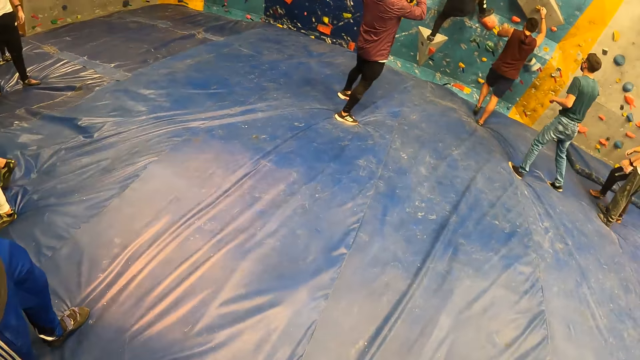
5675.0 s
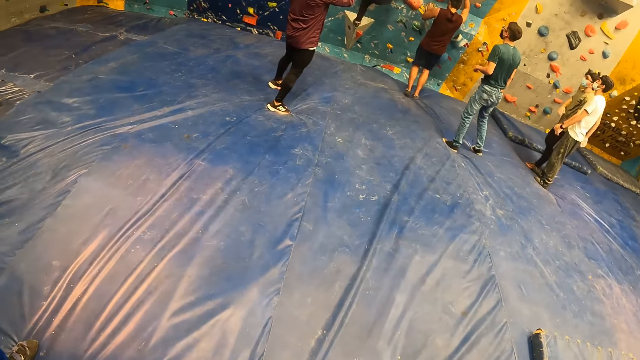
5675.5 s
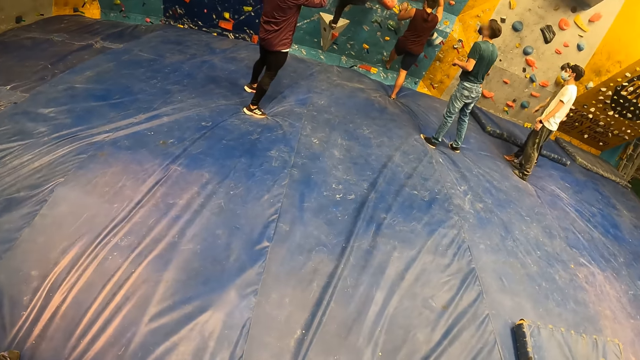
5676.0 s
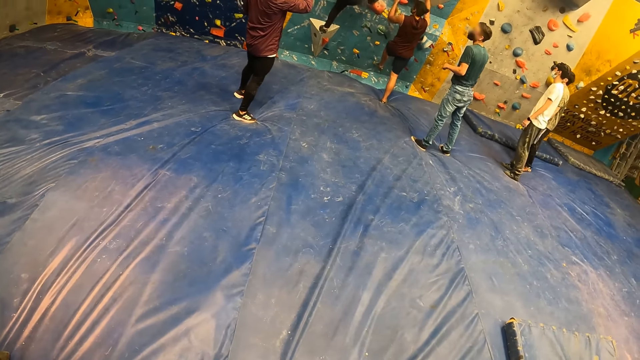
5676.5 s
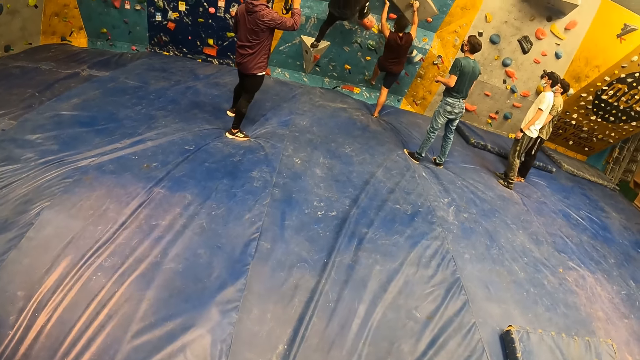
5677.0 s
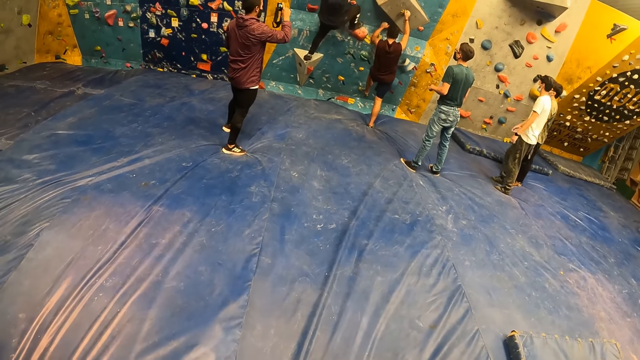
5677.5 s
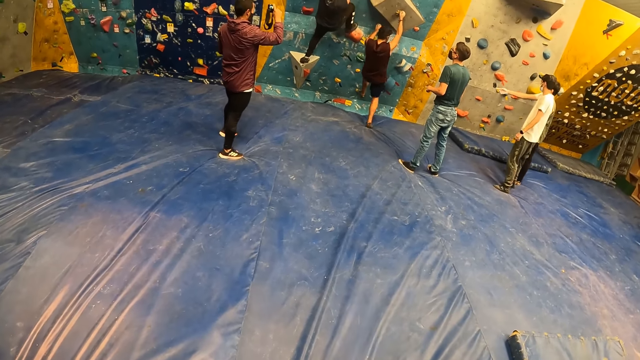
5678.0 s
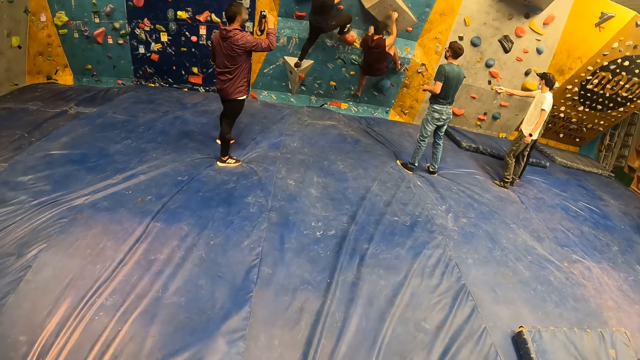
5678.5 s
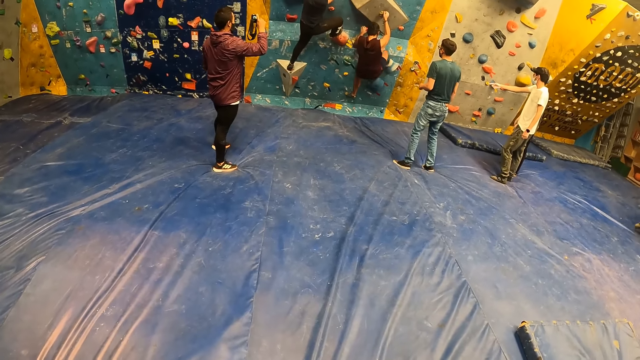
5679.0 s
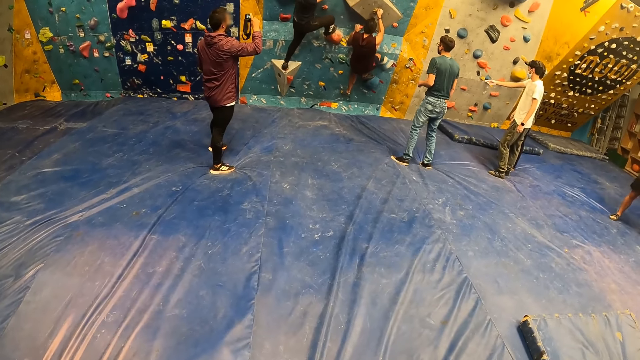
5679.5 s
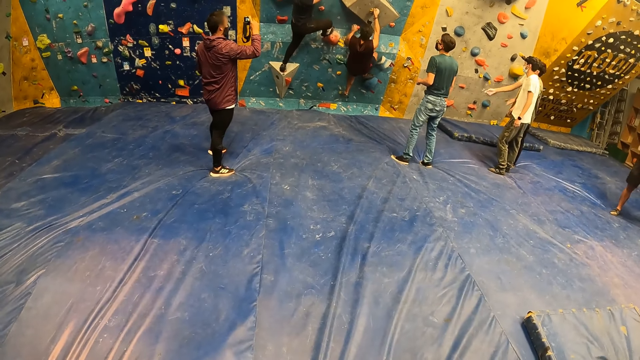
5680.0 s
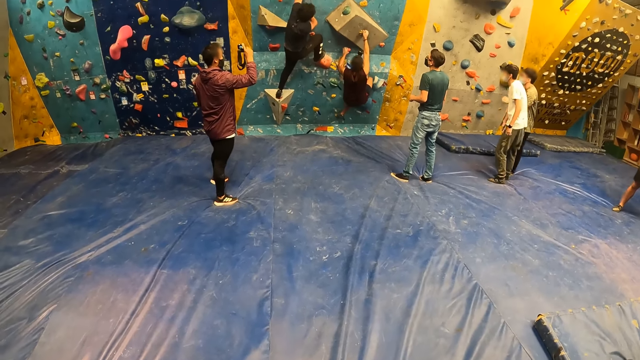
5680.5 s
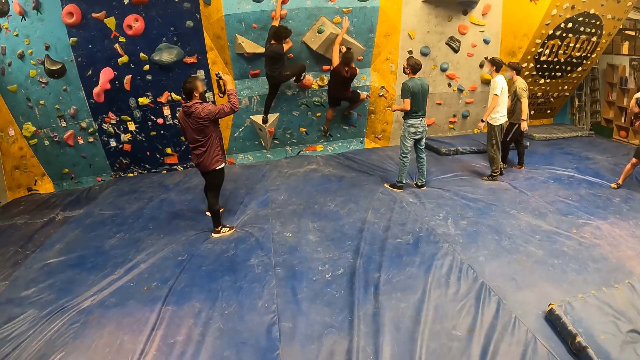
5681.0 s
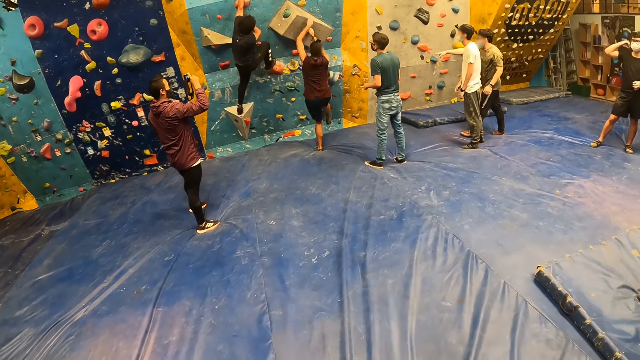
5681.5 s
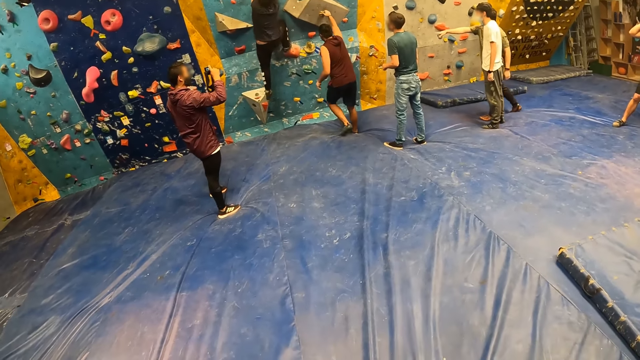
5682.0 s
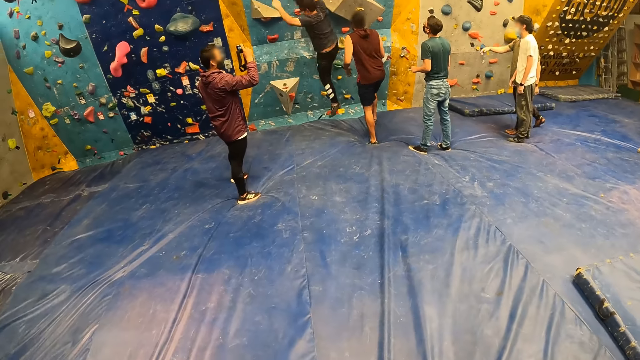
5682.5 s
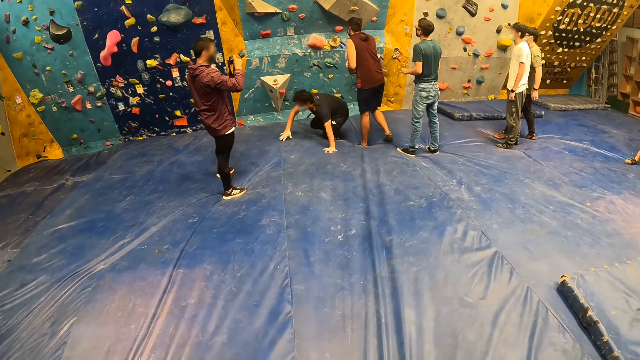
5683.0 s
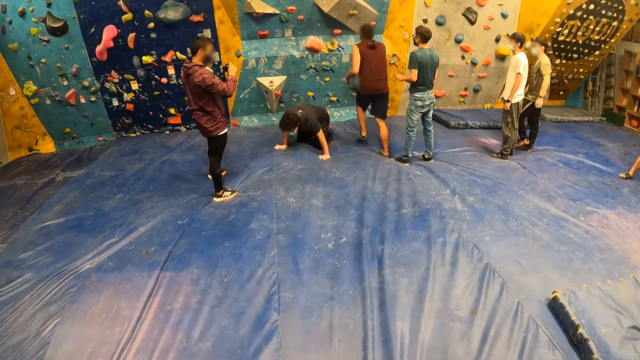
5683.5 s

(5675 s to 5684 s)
The camera wearer looks at the climbing wall.

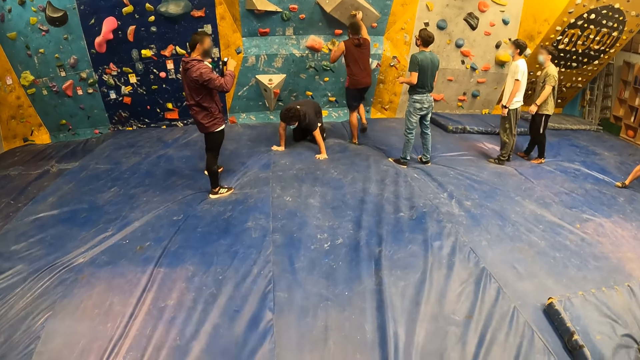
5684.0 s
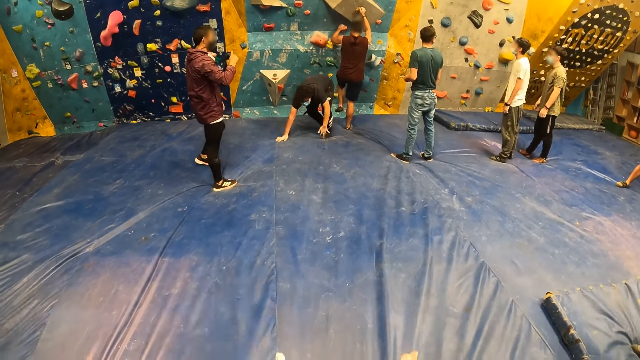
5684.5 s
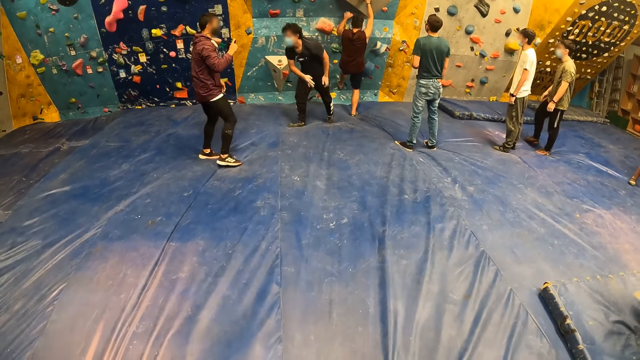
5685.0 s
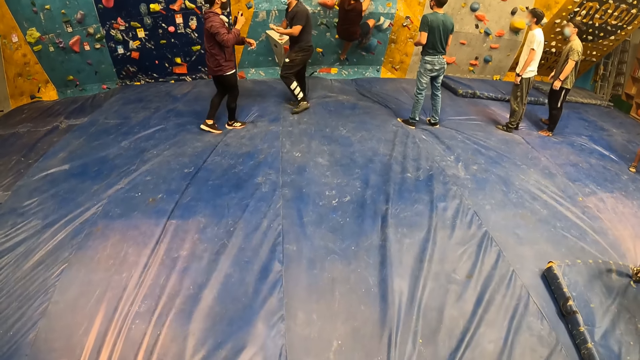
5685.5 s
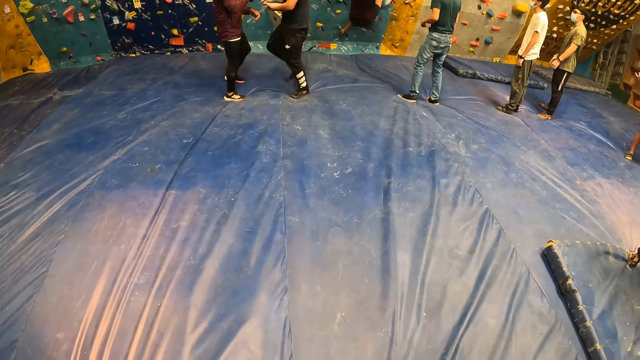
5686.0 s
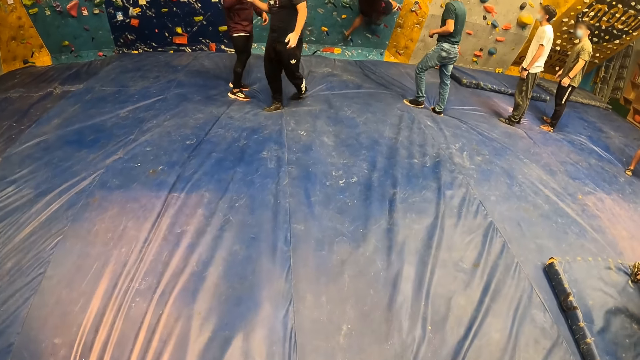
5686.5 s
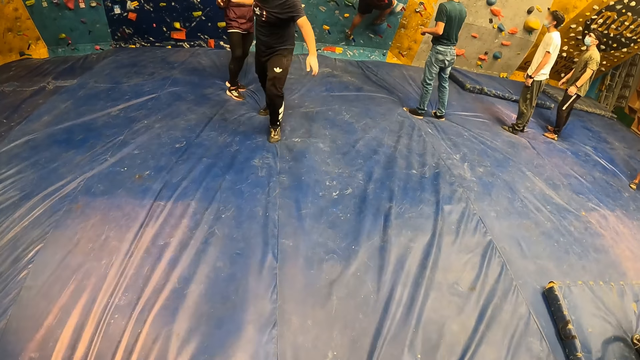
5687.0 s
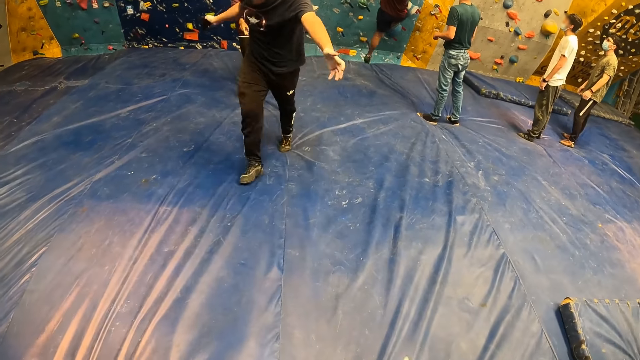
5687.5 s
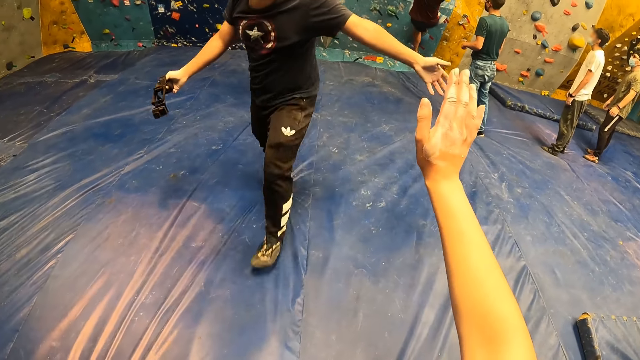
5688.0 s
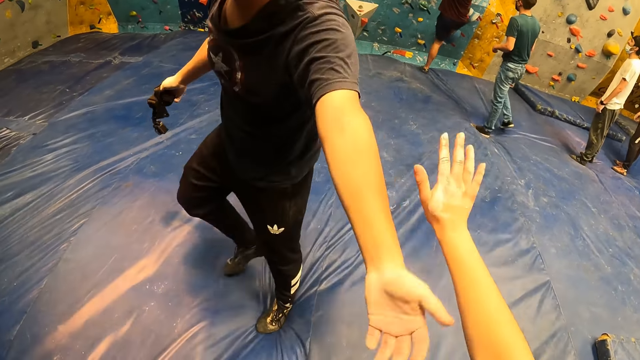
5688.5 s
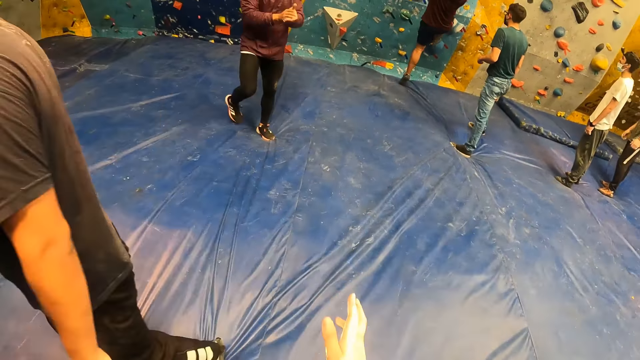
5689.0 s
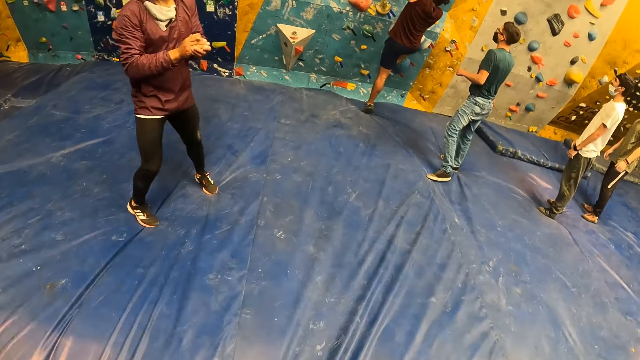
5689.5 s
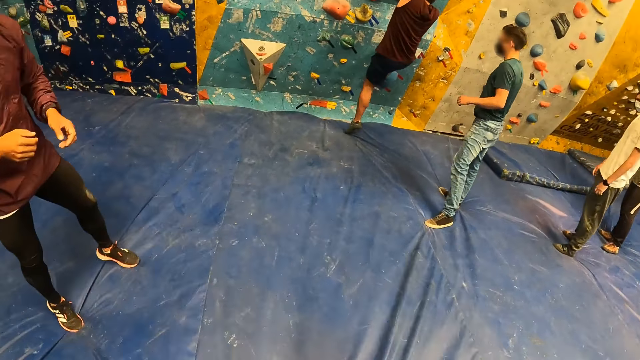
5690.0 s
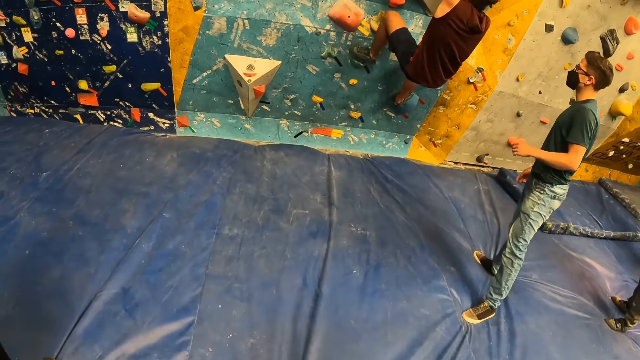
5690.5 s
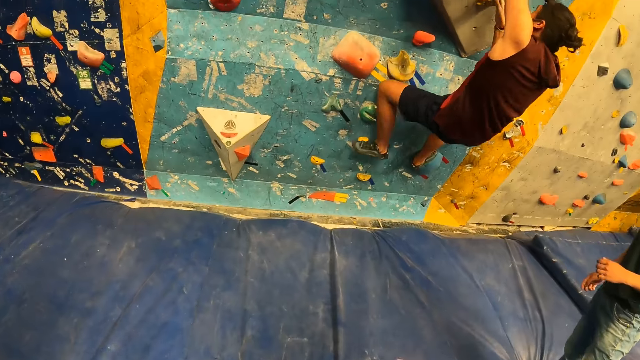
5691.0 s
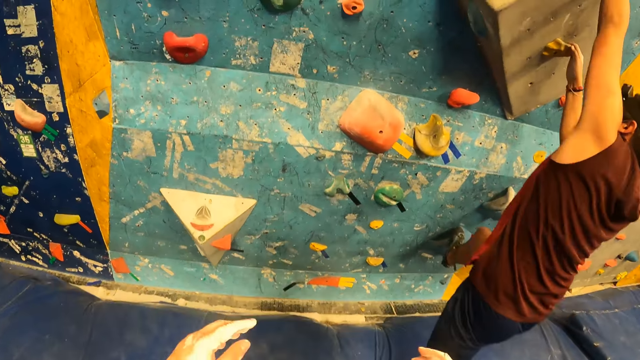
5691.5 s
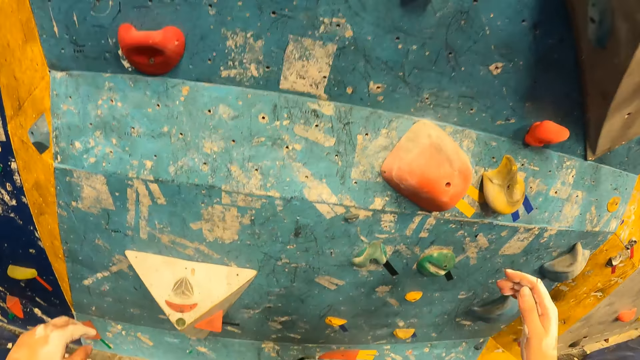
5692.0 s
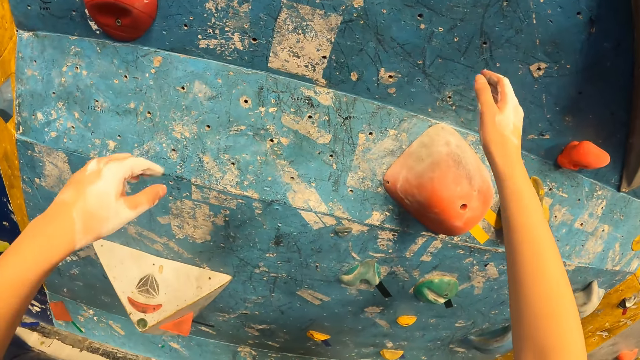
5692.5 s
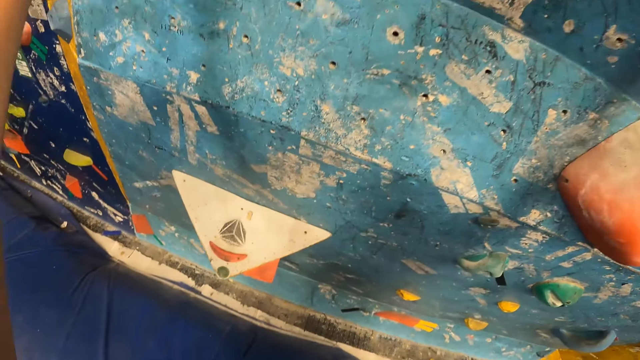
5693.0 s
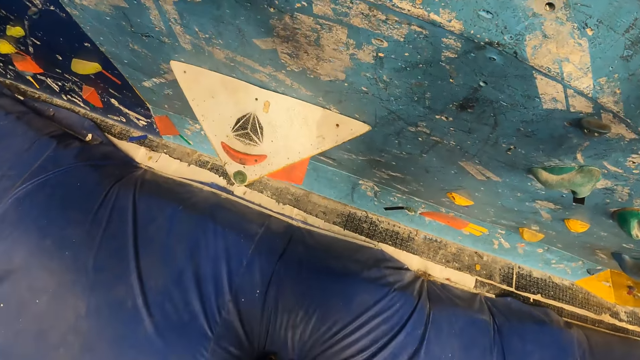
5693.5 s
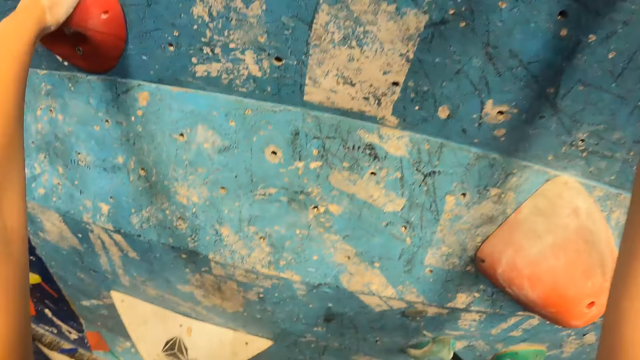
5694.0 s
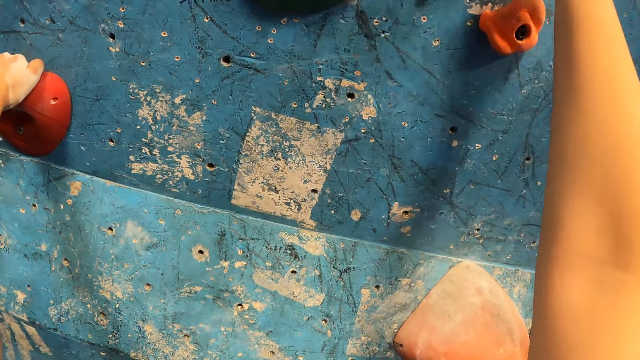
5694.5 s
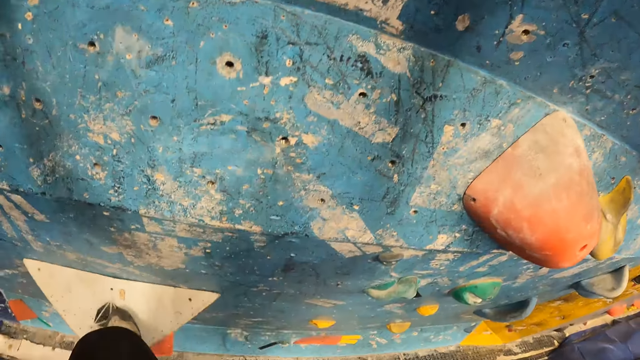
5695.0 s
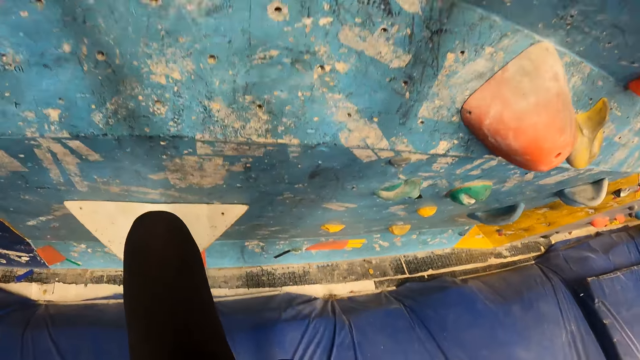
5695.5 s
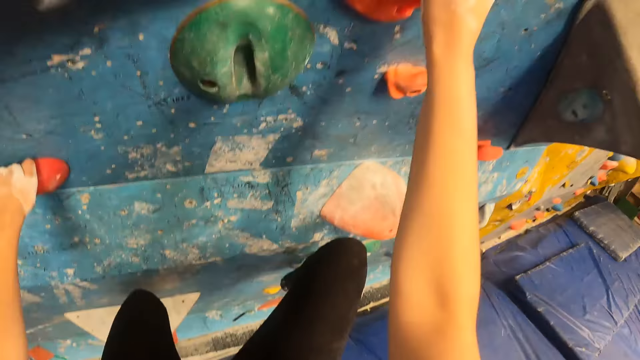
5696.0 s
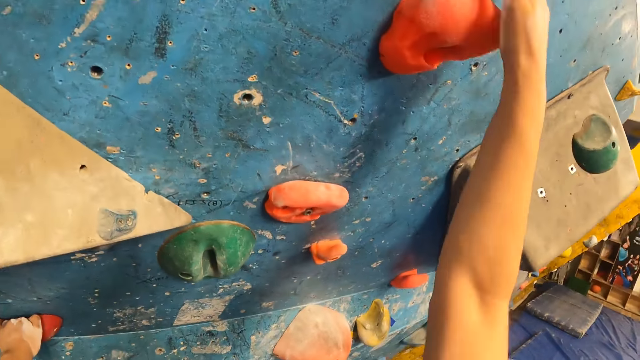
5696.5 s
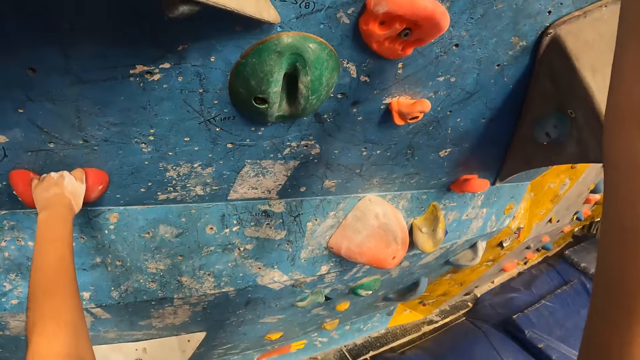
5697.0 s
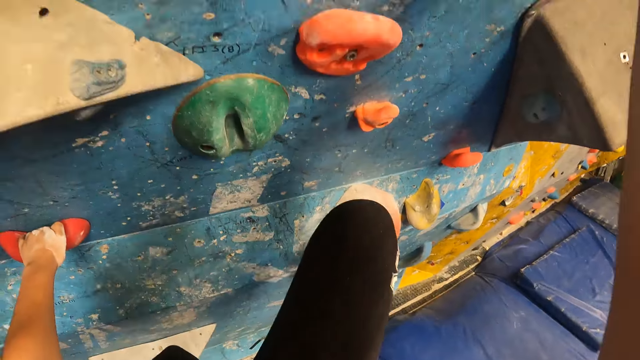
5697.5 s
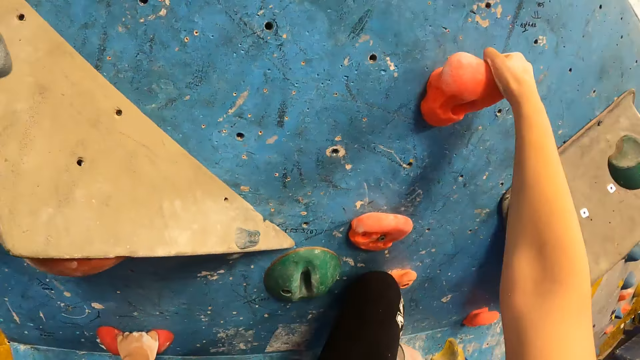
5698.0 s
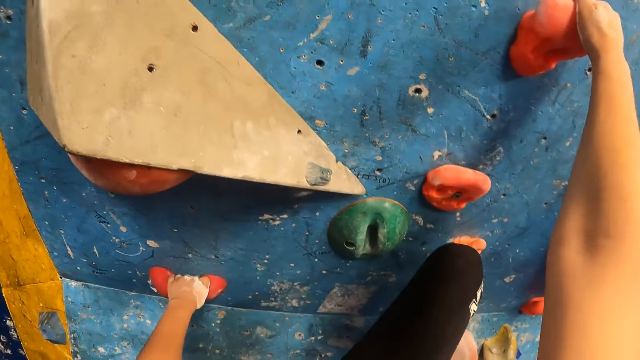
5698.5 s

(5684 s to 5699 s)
The man takes a camera from another man with his right hand. The camera wearer touches the first man on his left hand with his right hand. He walks. He climbs the wall with both hands.
